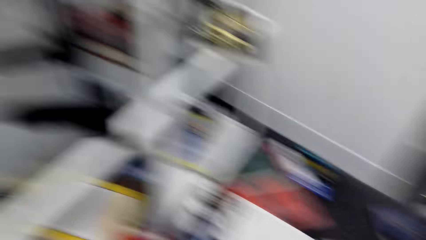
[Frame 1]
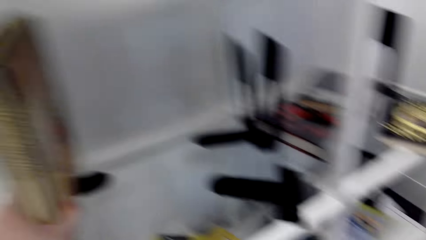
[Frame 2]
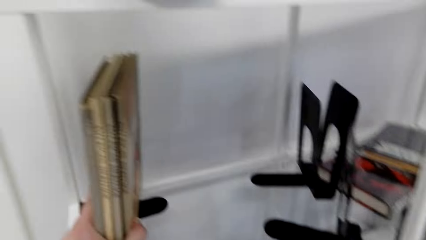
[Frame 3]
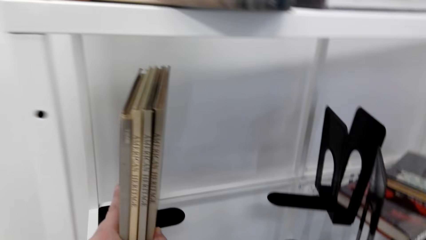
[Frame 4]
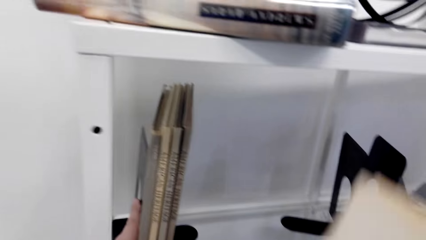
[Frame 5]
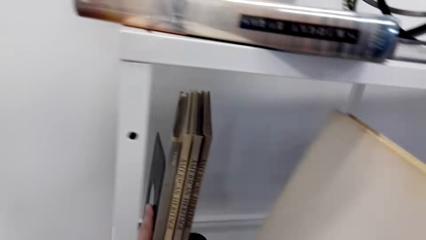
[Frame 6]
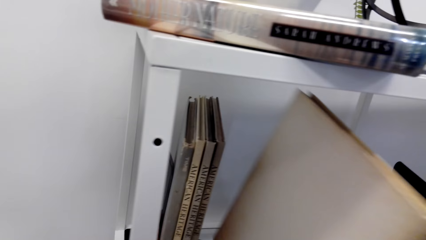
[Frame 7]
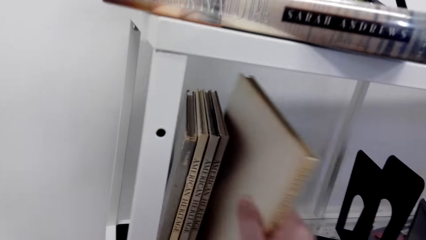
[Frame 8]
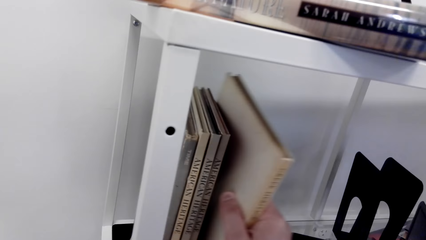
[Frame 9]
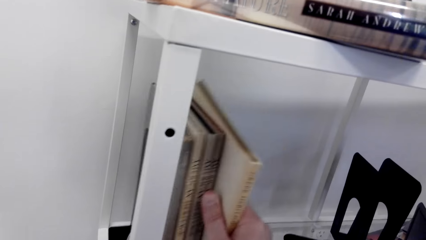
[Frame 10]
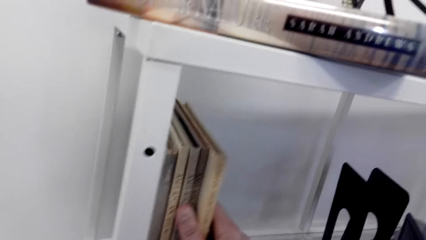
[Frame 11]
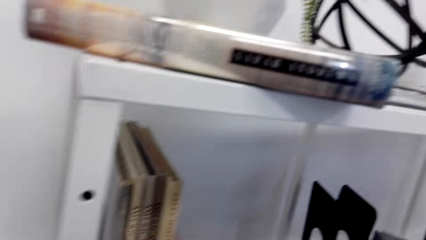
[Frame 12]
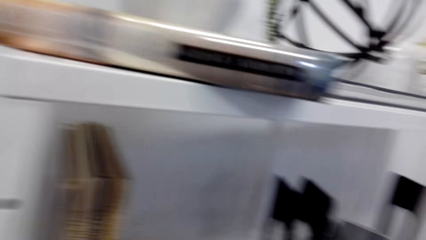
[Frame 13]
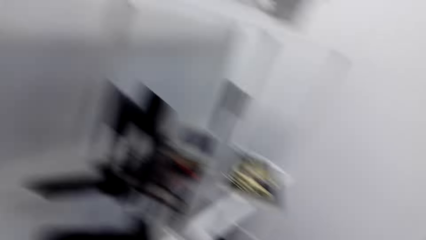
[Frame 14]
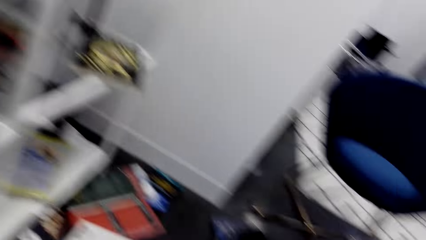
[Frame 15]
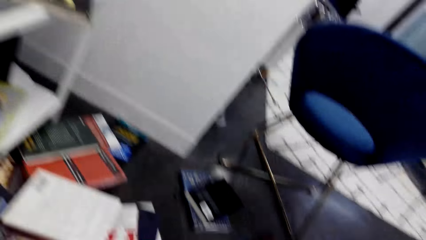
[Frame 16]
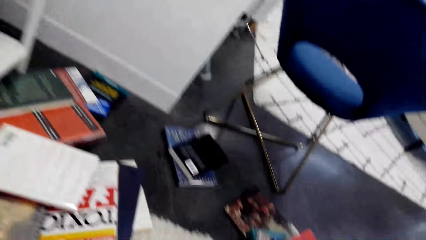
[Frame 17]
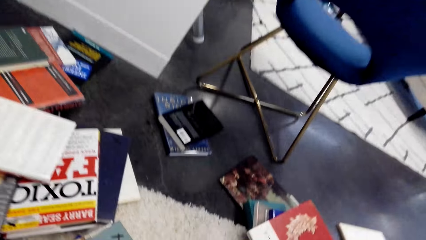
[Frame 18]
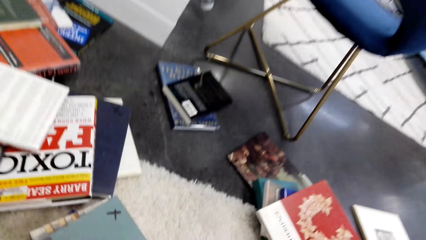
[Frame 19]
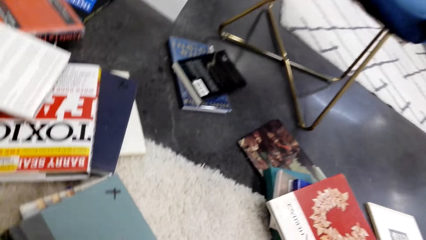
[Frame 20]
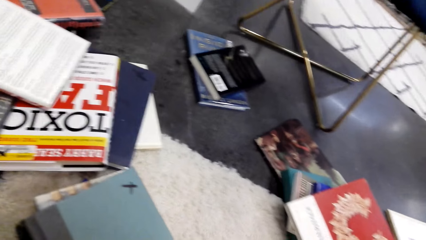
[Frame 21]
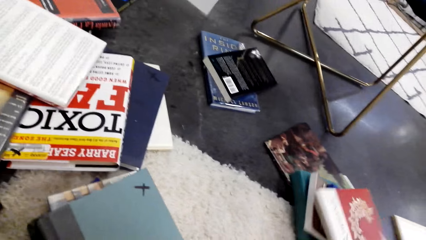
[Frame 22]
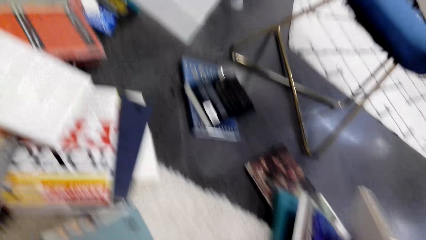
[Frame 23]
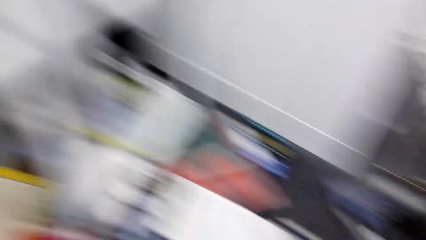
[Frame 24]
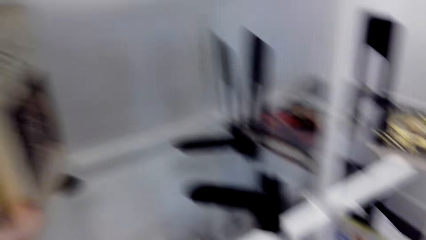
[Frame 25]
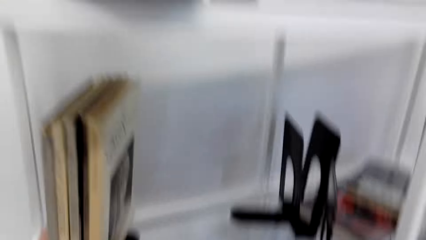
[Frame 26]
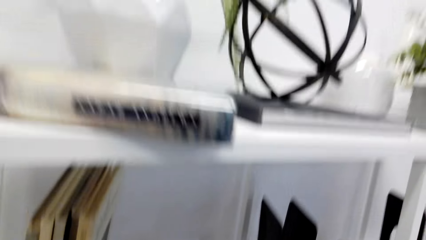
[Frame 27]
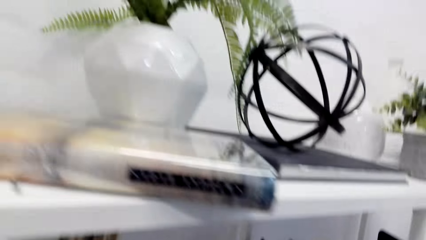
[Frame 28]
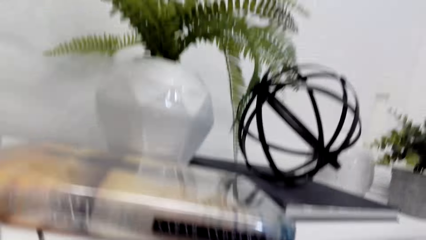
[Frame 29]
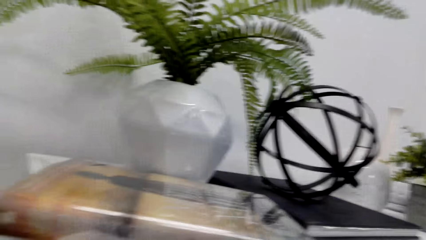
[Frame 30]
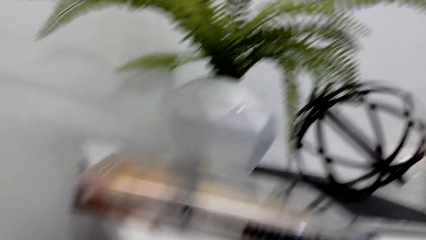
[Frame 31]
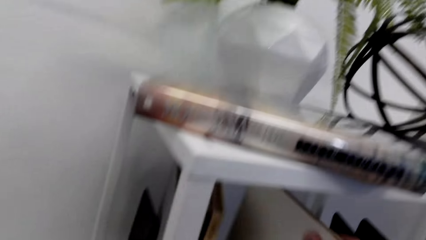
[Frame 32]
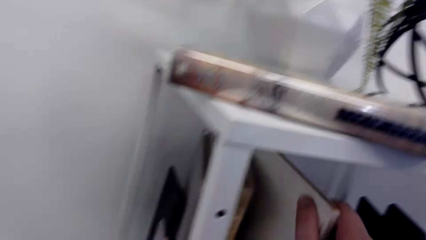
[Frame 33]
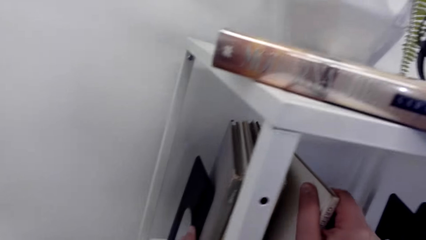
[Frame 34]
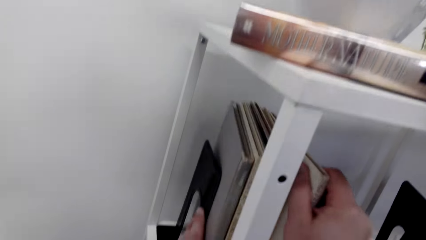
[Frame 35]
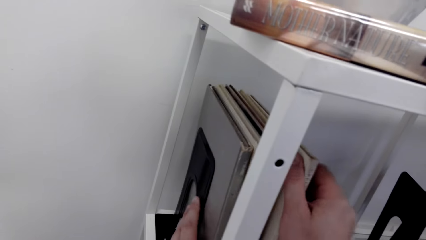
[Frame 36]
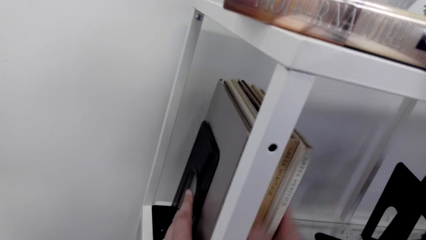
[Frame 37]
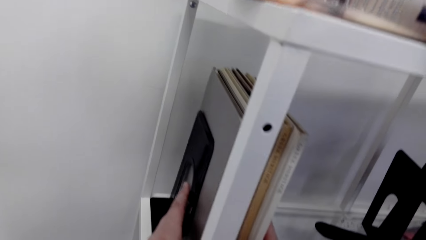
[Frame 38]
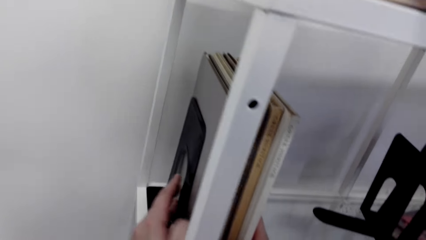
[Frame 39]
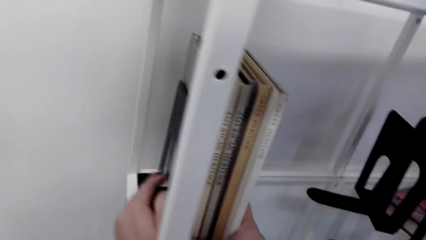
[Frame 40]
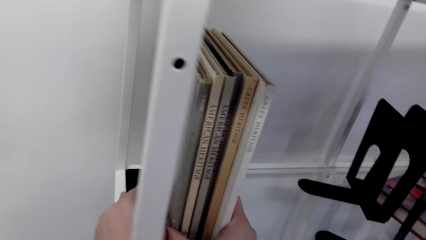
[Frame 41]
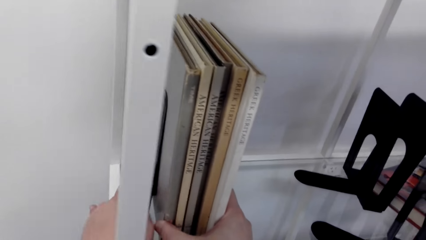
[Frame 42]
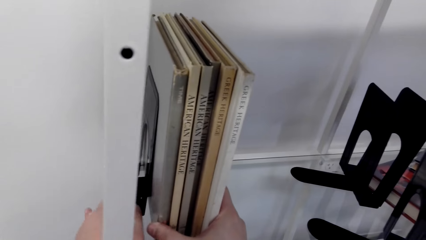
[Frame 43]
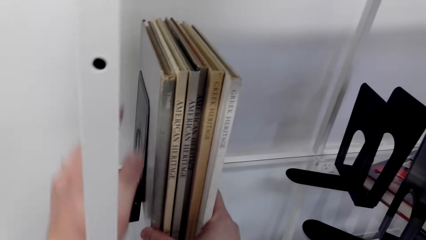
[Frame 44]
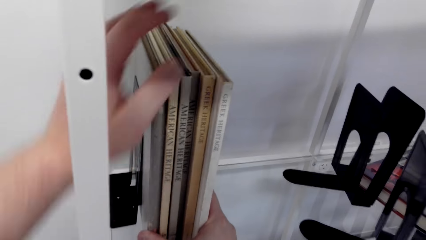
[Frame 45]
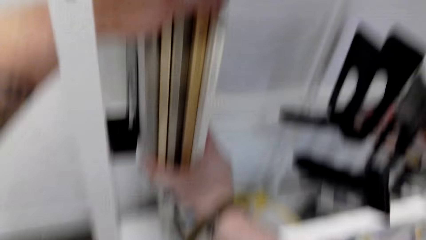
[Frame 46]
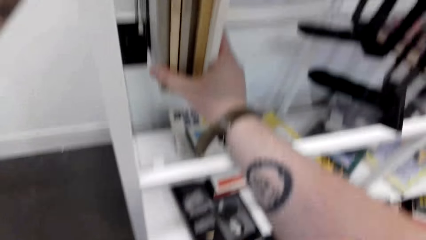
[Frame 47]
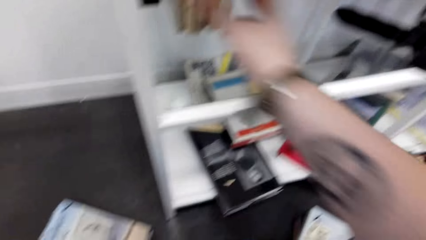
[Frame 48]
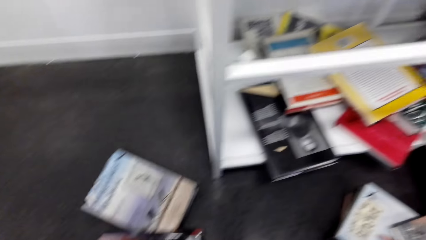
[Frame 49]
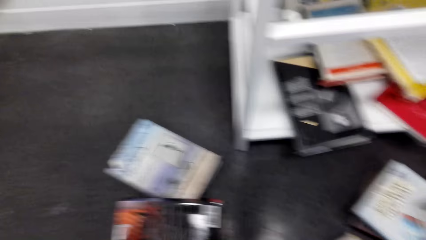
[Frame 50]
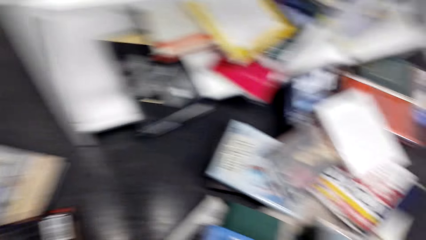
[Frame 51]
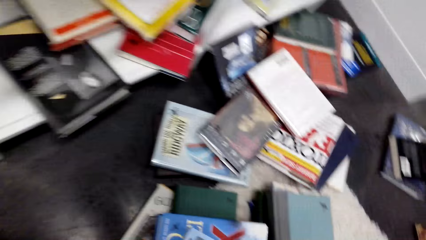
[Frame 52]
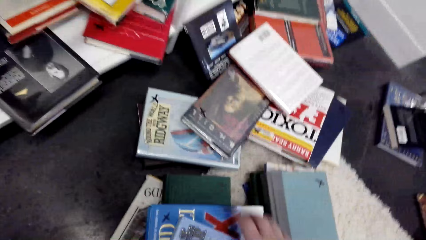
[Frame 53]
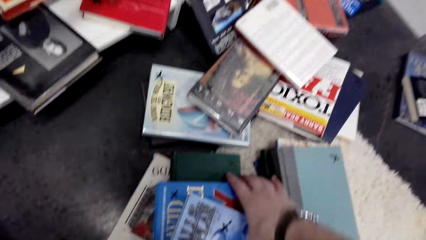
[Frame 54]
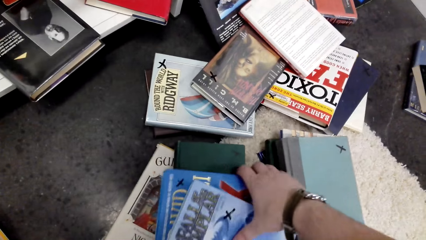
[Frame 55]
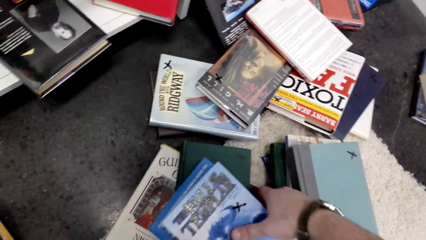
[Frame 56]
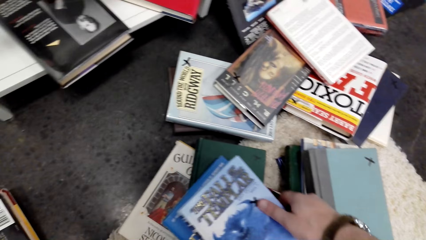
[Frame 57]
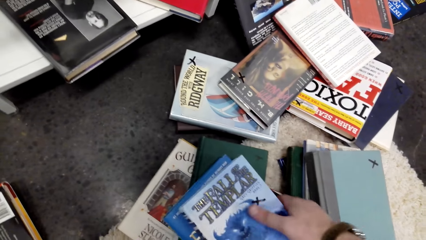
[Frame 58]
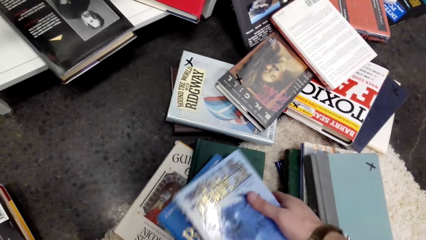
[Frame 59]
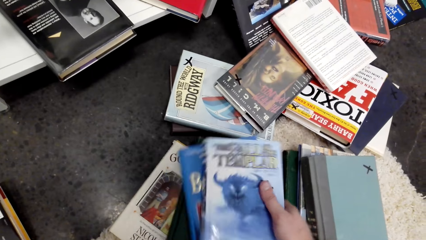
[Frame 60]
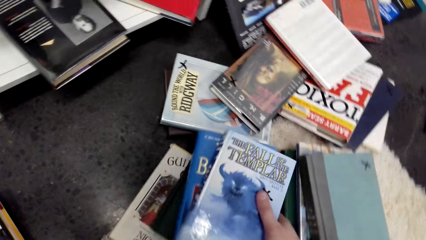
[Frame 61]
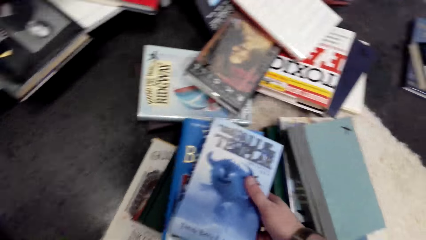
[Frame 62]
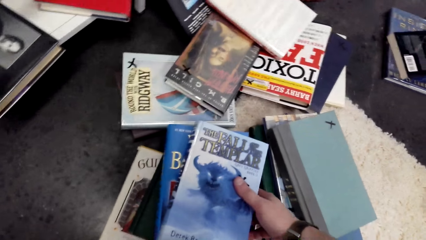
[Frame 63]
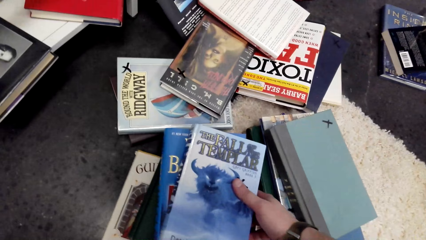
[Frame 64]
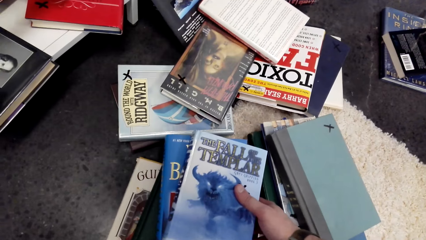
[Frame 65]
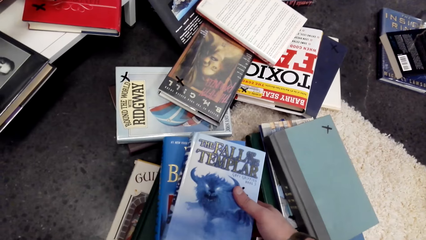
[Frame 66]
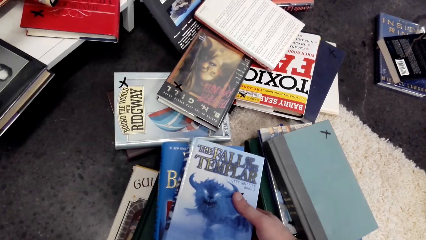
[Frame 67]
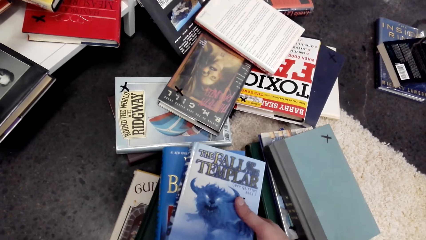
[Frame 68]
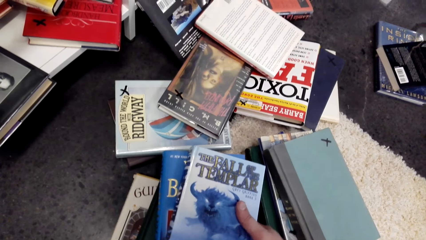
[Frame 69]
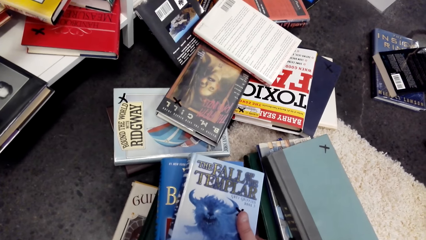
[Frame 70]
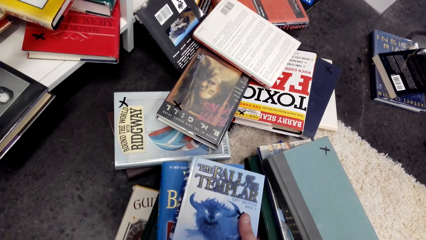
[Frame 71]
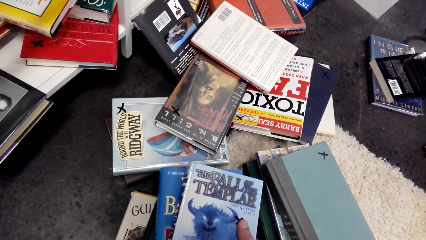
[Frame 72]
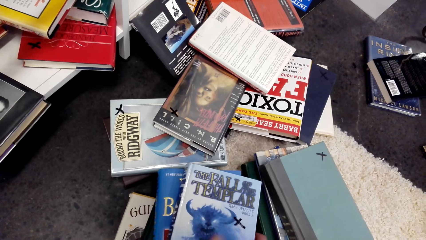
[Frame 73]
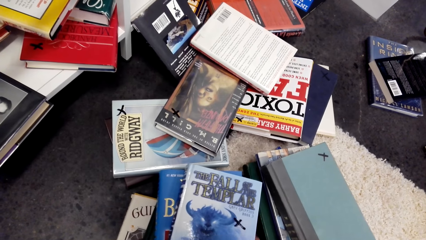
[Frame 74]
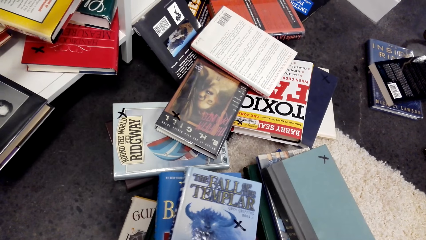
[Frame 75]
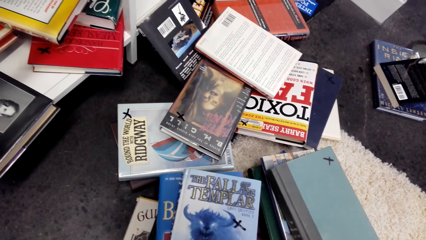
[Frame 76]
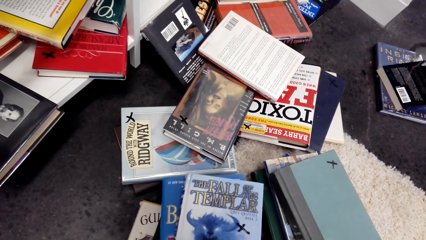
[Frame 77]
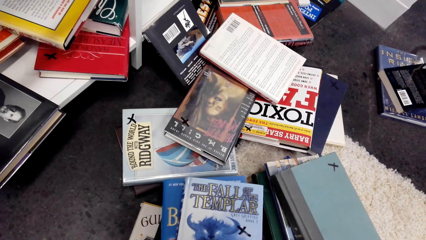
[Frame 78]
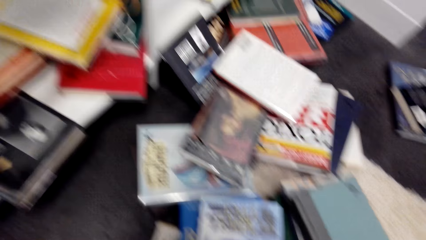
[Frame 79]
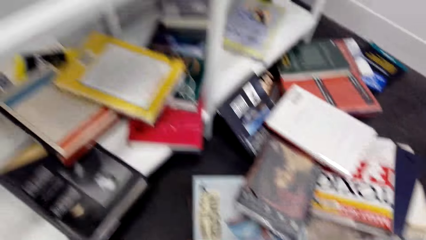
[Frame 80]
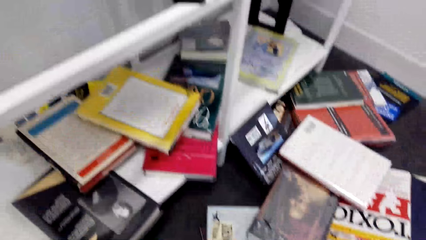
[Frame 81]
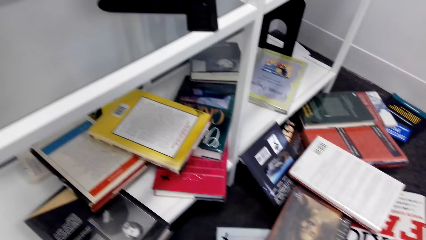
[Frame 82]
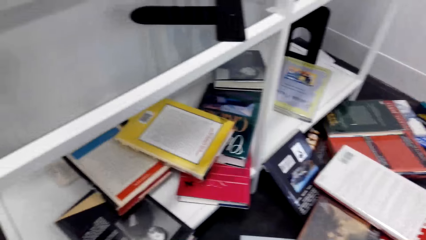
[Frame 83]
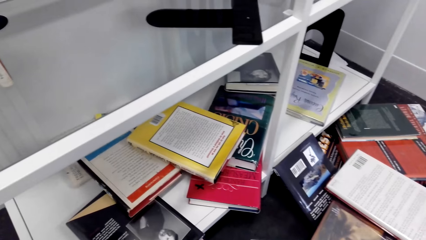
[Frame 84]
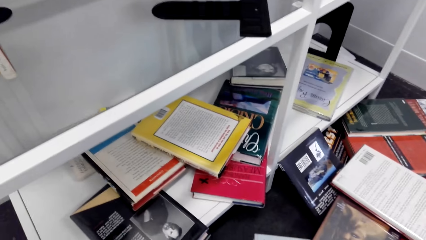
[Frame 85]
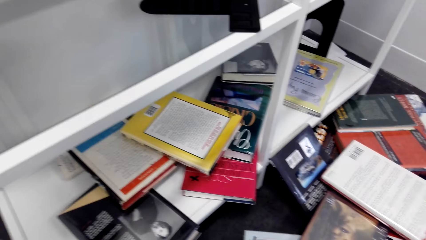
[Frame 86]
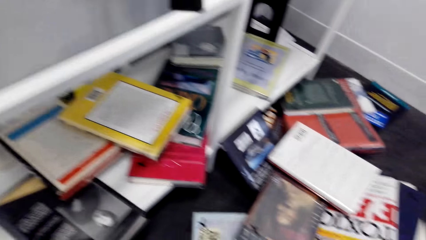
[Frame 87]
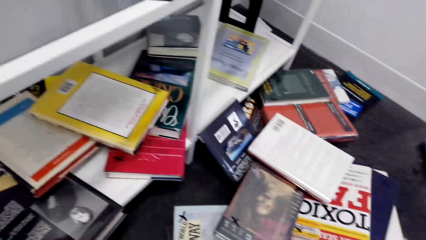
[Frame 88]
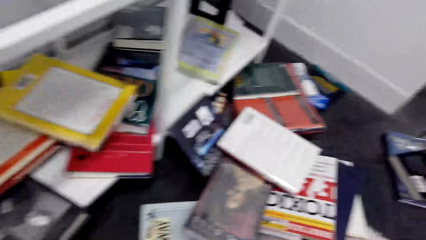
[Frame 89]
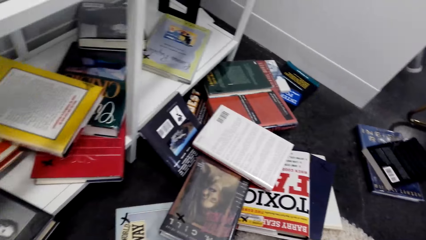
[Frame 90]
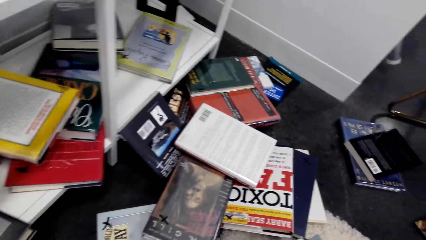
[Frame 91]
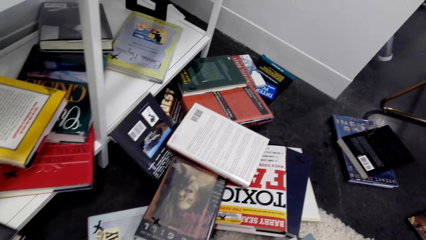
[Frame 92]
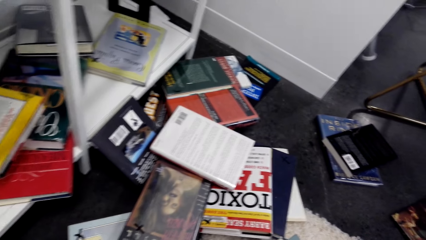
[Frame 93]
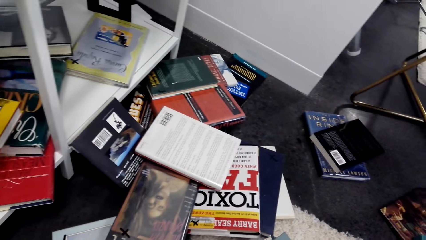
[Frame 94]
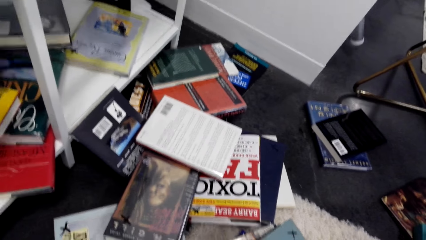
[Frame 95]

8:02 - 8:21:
The camera wearer arranges books on the shelf. They put the book on the shelf, move around the room, and take the book. They put the book on the shelf. They pick books from the floor. They look at the books. They look around.
